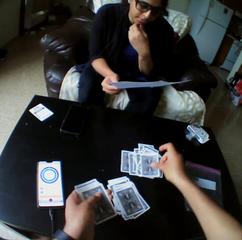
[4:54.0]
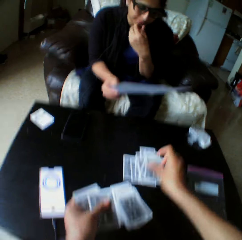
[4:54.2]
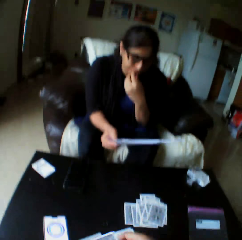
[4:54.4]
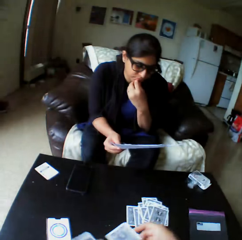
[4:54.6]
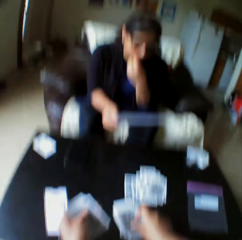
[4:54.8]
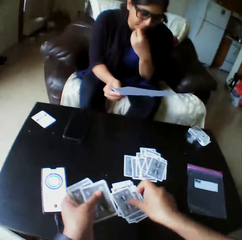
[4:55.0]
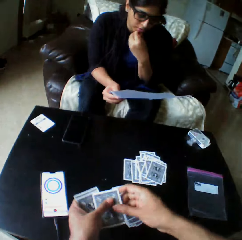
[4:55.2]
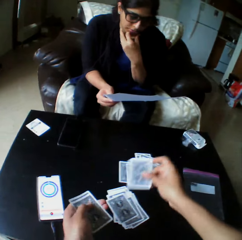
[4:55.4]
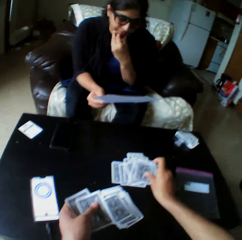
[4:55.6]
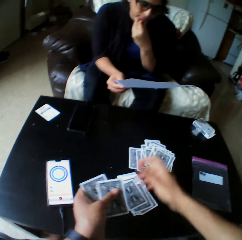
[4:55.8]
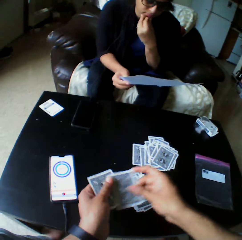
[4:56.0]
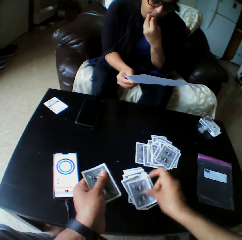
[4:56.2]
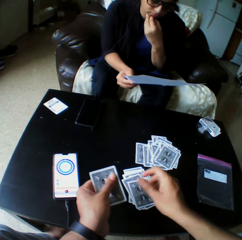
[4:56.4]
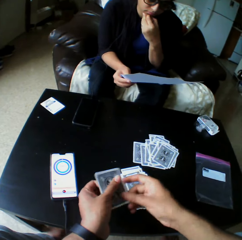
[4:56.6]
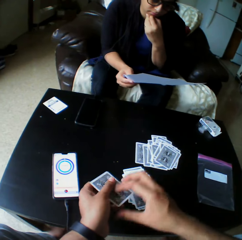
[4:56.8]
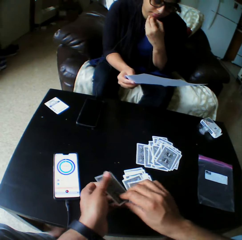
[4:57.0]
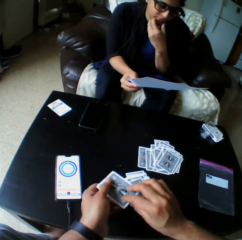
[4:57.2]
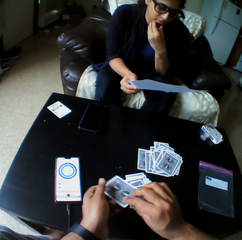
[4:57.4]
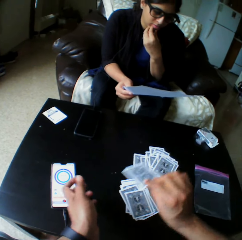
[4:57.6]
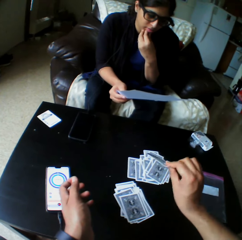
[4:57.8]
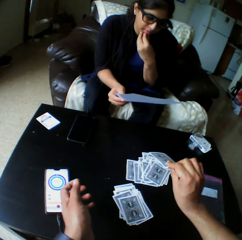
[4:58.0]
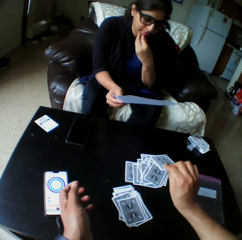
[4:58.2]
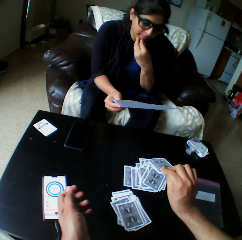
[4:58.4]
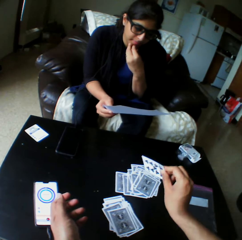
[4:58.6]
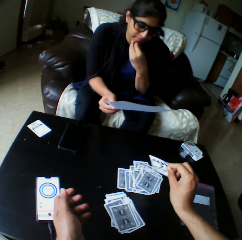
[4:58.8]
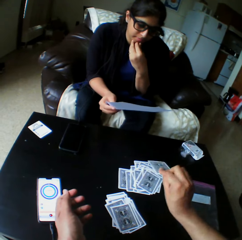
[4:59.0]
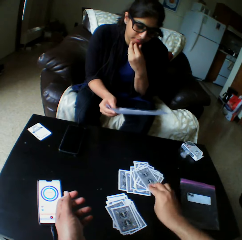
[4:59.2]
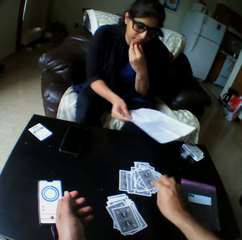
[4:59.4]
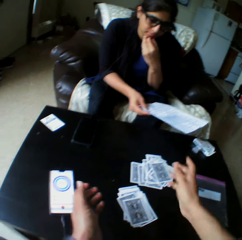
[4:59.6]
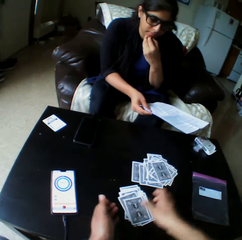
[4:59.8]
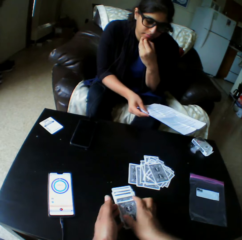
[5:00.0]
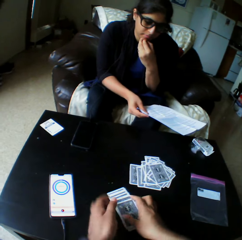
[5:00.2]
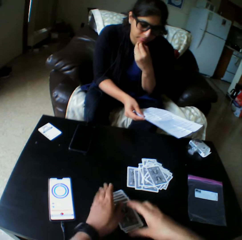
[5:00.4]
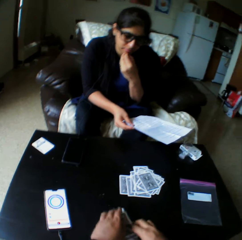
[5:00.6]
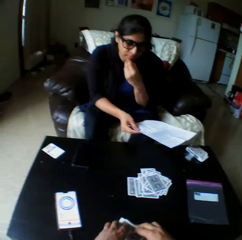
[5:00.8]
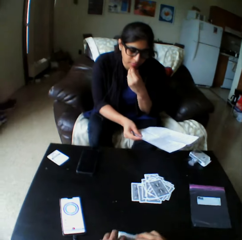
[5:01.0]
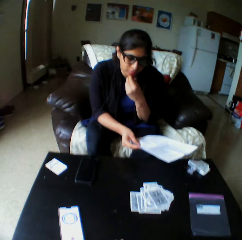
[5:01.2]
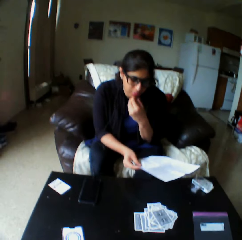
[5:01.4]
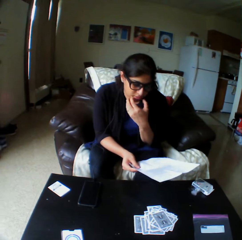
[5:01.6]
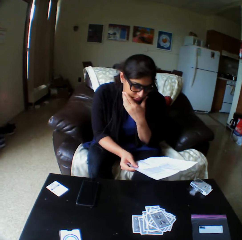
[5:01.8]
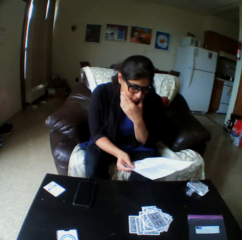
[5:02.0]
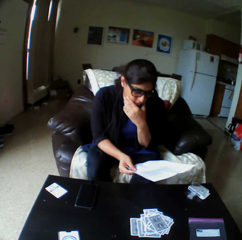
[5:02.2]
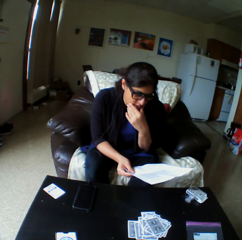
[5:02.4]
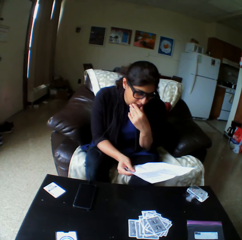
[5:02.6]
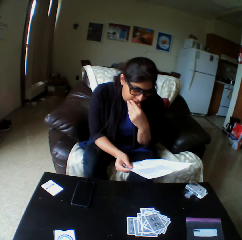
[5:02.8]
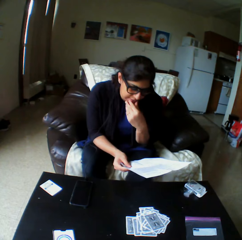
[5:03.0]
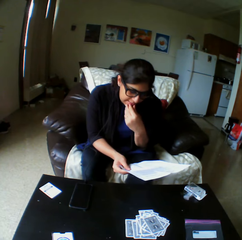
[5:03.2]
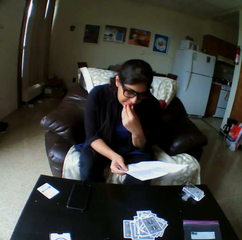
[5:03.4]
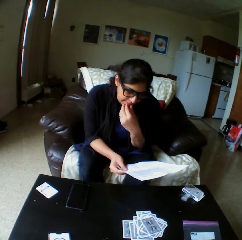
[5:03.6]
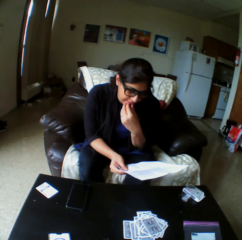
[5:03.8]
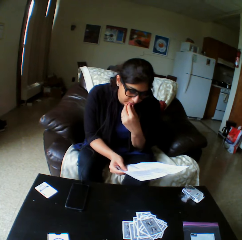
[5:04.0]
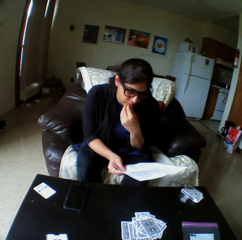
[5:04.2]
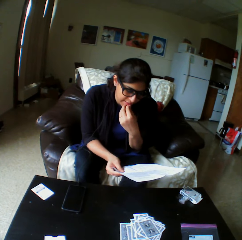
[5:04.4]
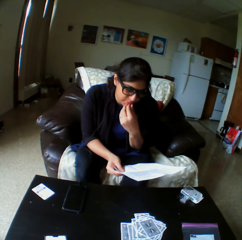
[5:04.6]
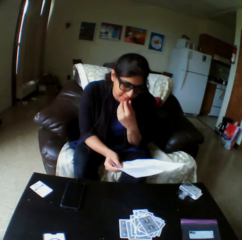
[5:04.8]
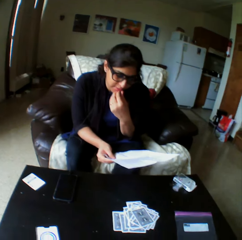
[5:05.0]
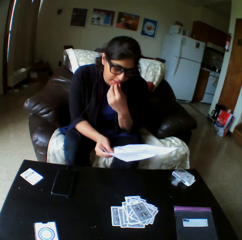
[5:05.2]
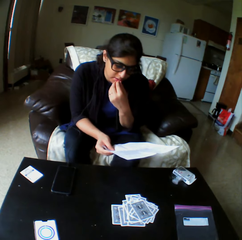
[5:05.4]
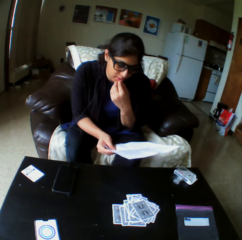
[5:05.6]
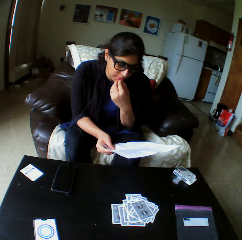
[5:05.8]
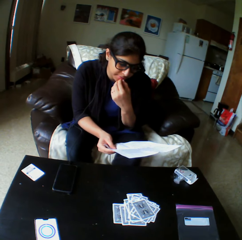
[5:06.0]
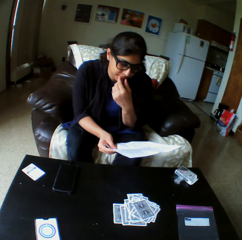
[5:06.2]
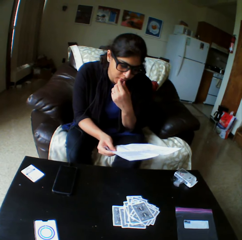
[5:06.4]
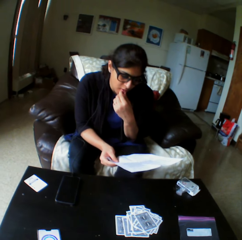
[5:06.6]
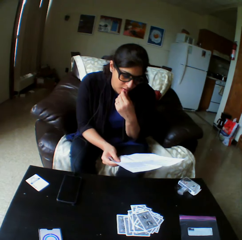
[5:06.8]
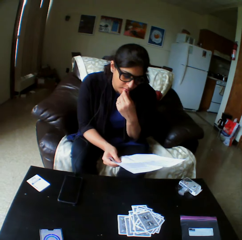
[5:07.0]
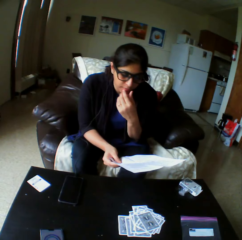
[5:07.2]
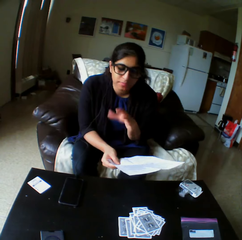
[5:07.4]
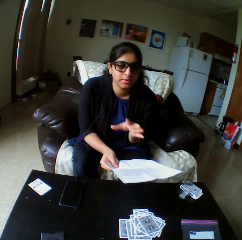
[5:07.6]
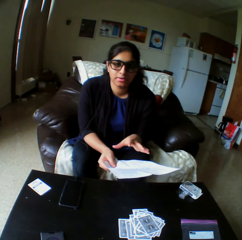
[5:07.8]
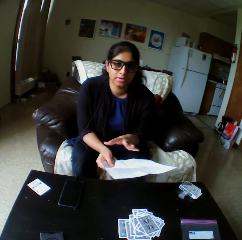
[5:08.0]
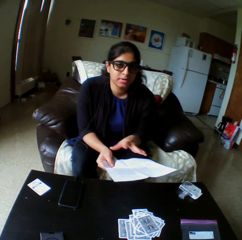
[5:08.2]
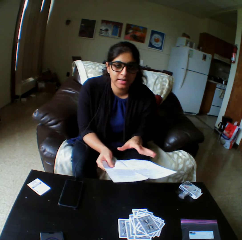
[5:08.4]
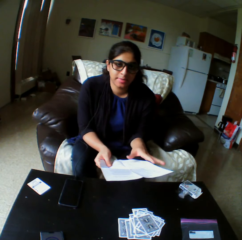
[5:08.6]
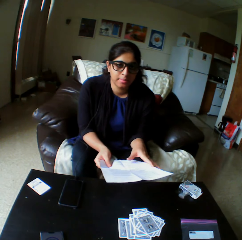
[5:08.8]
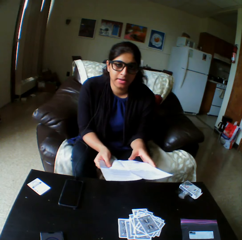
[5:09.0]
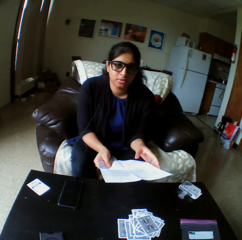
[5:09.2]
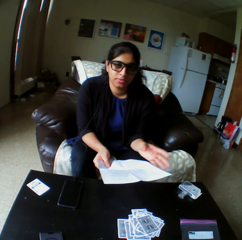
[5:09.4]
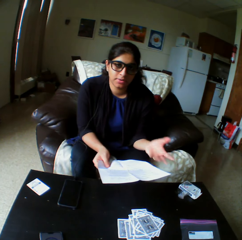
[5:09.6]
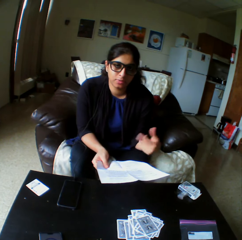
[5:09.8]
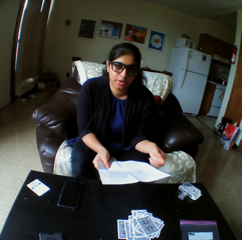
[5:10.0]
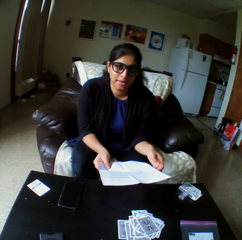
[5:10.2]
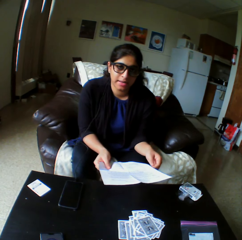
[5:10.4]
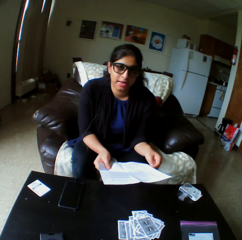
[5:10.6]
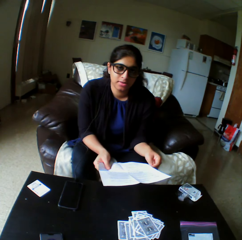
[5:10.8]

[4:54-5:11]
A lady touches her mouth. The camera wearer picks cards from the table with both hands. The lady converses and illustrates with her hand.

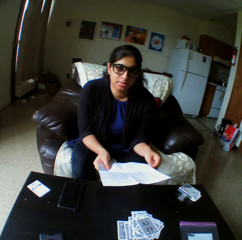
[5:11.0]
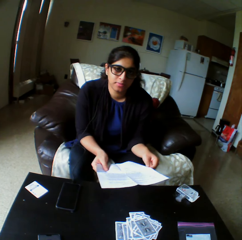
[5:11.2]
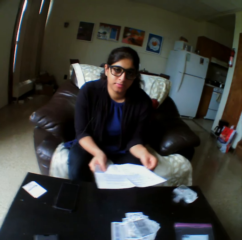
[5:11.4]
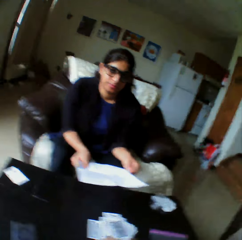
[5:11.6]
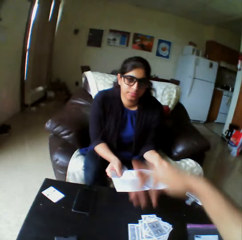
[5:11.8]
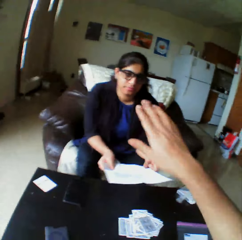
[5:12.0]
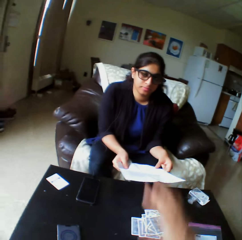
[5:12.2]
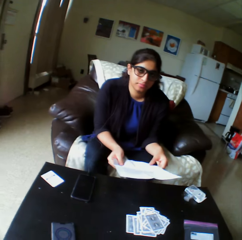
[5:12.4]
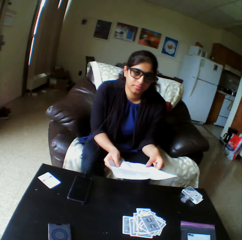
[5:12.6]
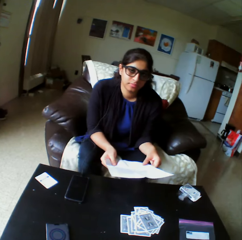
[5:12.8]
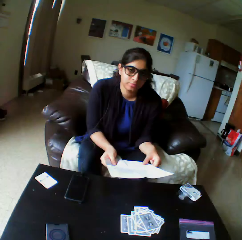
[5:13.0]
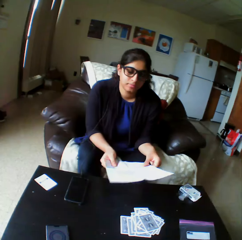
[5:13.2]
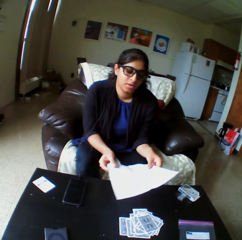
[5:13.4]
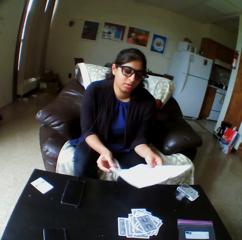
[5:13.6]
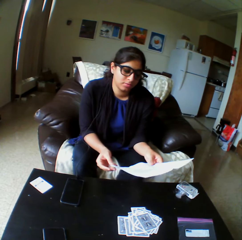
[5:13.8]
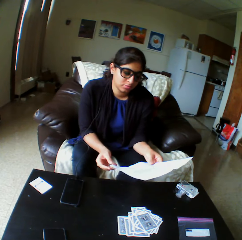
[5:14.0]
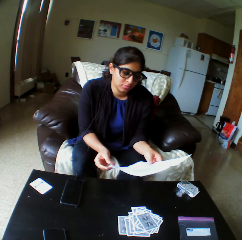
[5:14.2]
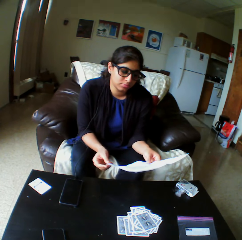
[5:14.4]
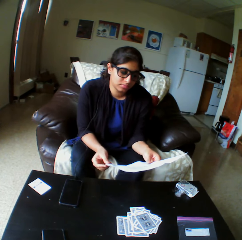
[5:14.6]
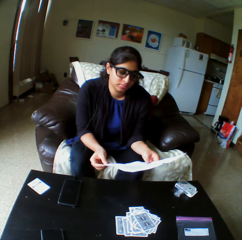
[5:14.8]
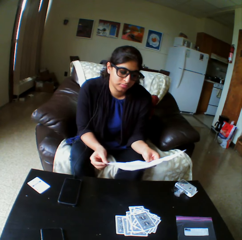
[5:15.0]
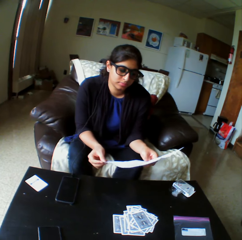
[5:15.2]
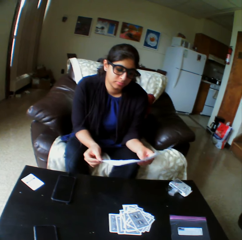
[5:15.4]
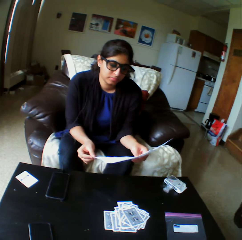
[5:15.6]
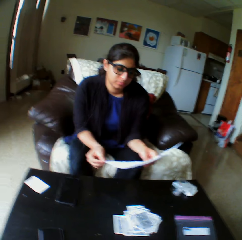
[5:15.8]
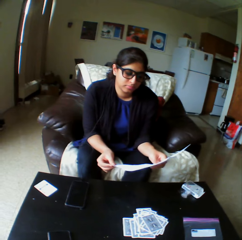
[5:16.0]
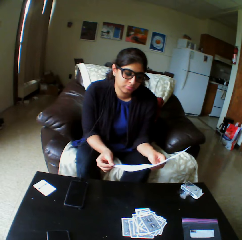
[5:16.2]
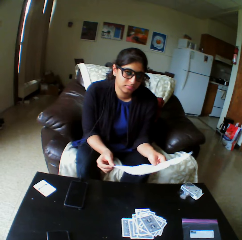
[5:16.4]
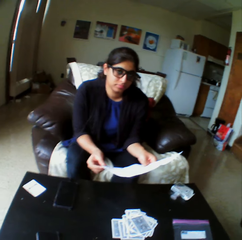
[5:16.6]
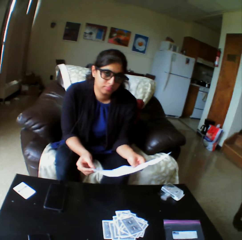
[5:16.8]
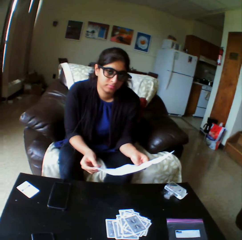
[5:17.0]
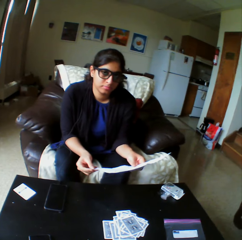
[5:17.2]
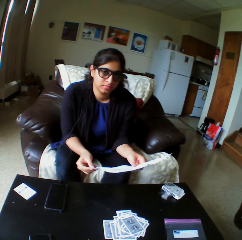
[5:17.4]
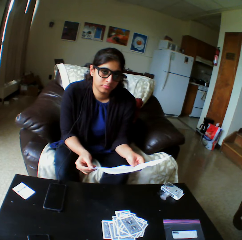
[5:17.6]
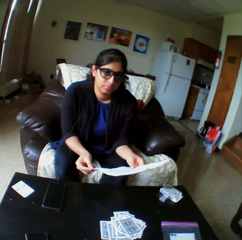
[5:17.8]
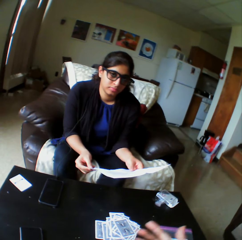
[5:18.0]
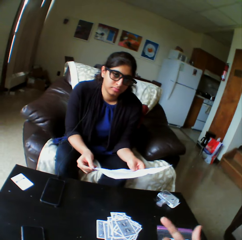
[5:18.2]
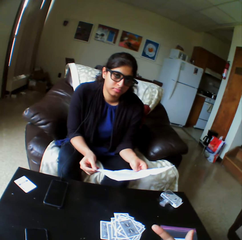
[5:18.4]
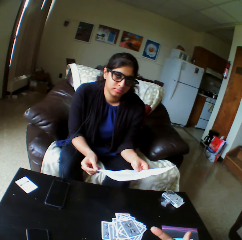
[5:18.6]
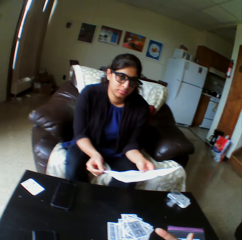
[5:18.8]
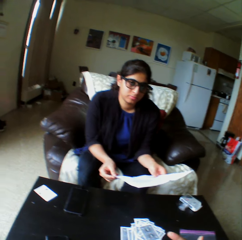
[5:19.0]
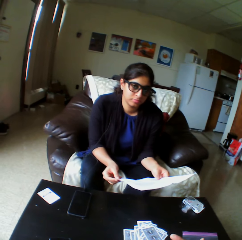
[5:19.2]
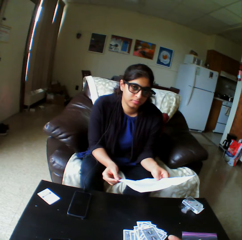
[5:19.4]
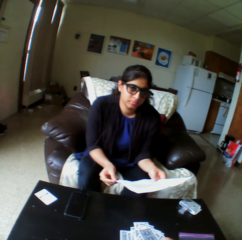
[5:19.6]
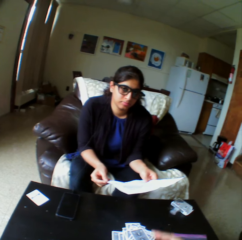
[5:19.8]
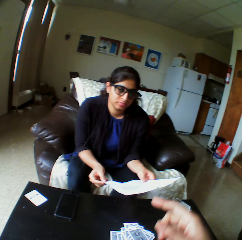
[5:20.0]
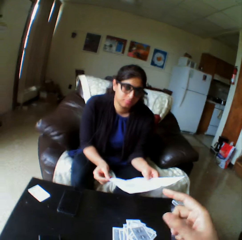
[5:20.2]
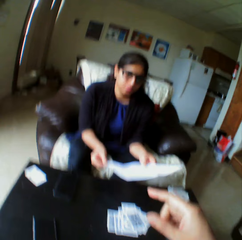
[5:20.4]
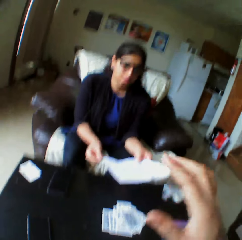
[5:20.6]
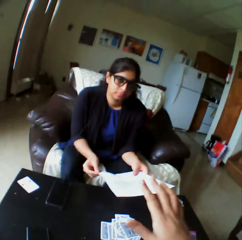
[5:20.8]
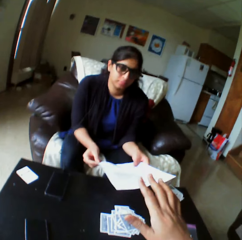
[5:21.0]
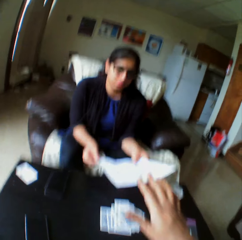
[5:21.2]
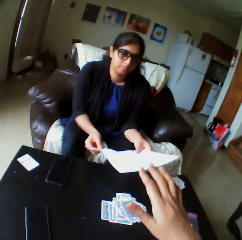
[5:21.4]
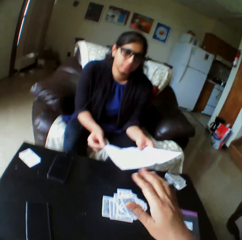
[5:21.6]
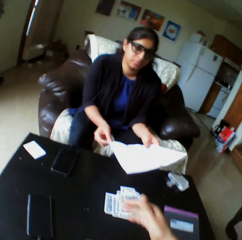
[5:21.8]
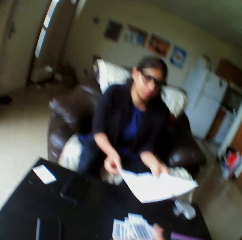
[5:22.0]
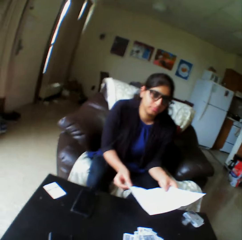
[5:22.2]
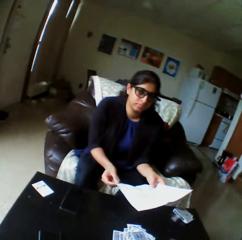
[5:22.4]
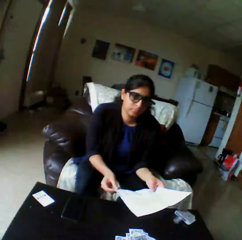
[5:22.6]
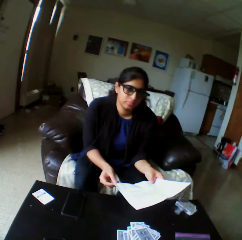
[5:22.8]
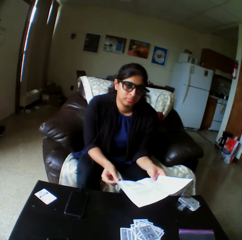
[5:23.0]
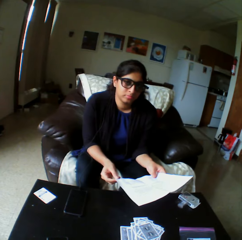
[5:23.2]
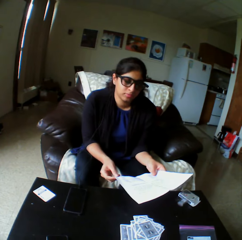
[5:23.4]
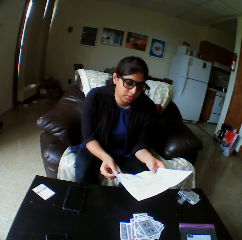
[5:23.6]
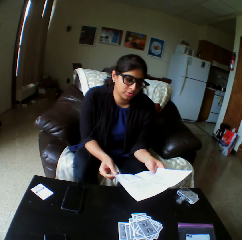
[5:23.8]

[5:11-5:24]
The camera wearer moves his hand. A lady looks at the piece of paper. The camera wearer converses.
